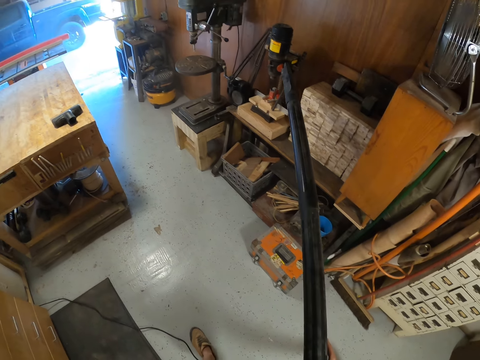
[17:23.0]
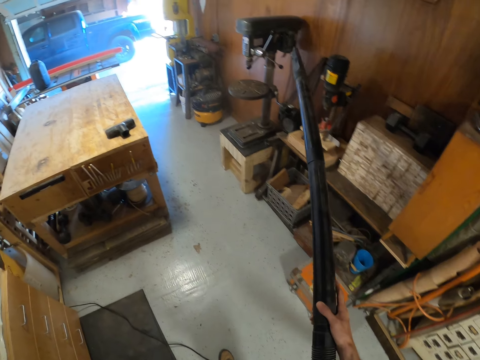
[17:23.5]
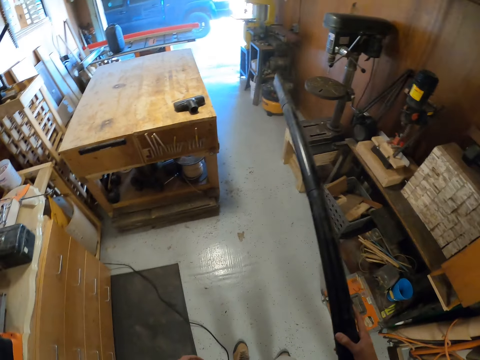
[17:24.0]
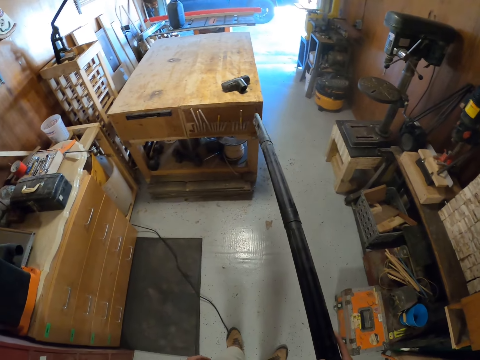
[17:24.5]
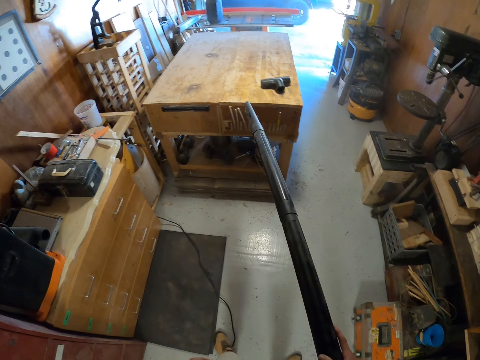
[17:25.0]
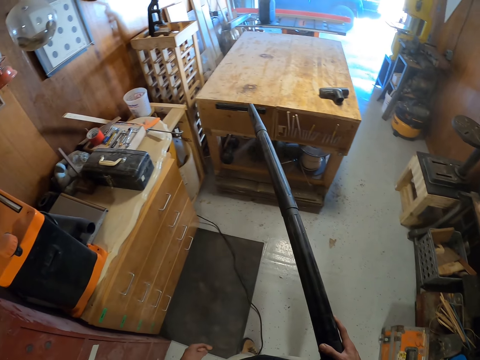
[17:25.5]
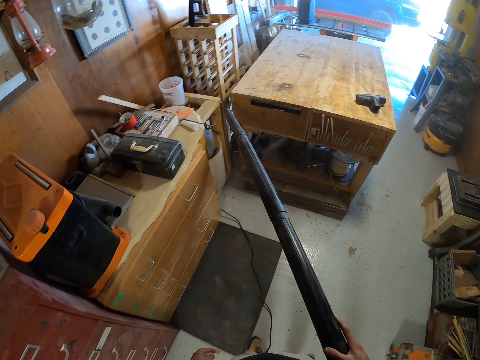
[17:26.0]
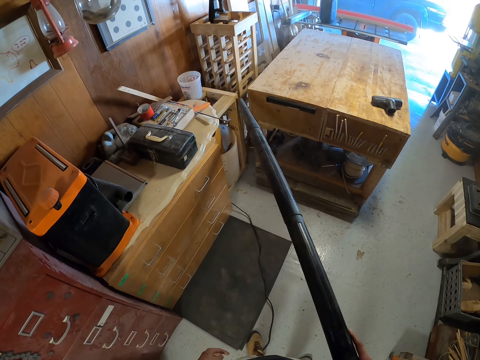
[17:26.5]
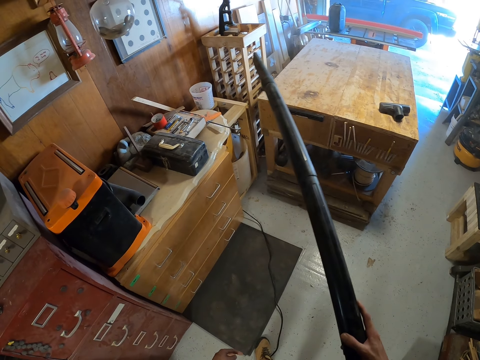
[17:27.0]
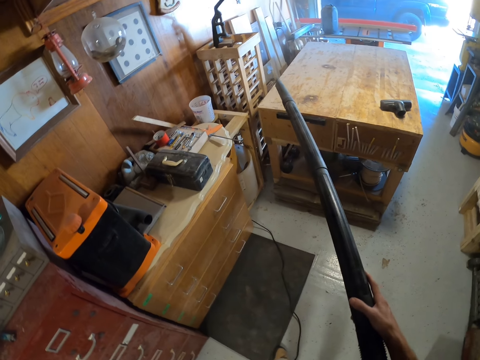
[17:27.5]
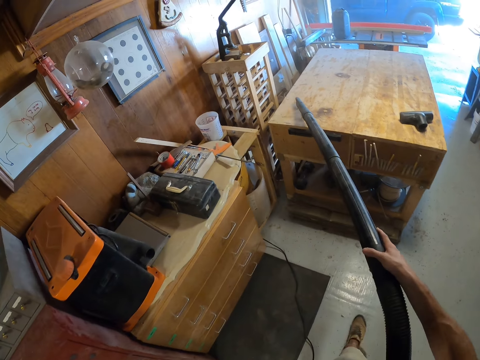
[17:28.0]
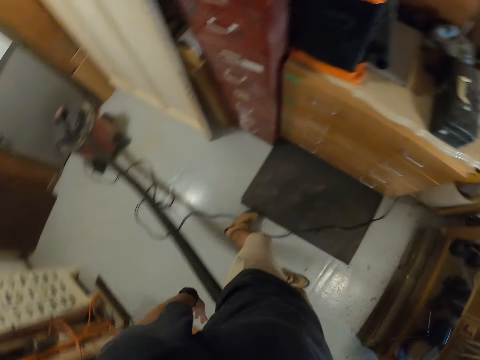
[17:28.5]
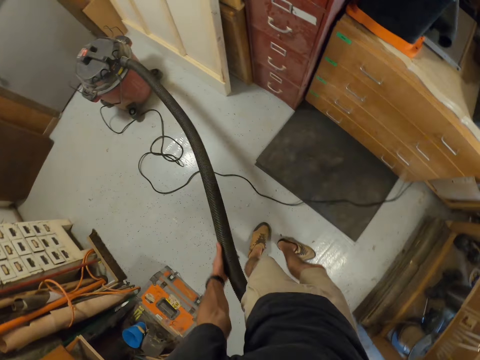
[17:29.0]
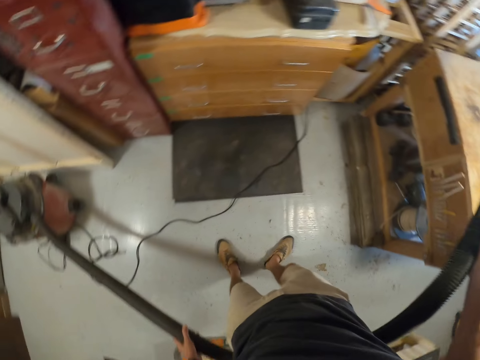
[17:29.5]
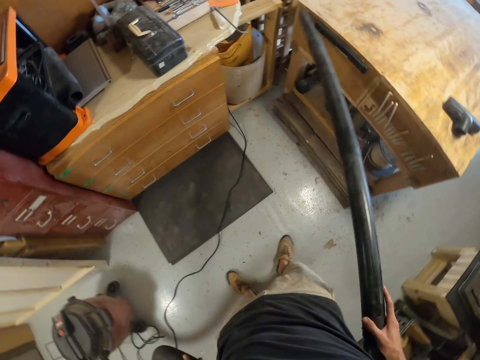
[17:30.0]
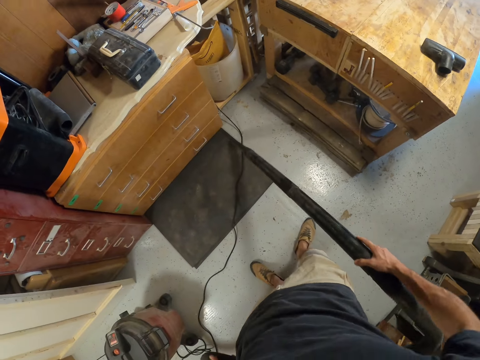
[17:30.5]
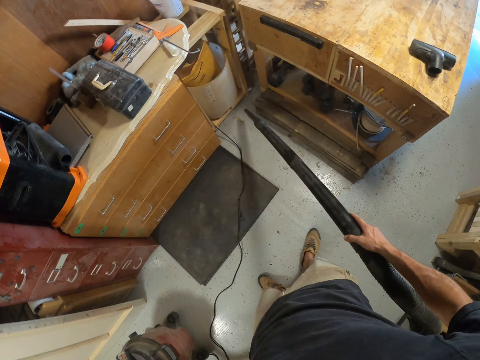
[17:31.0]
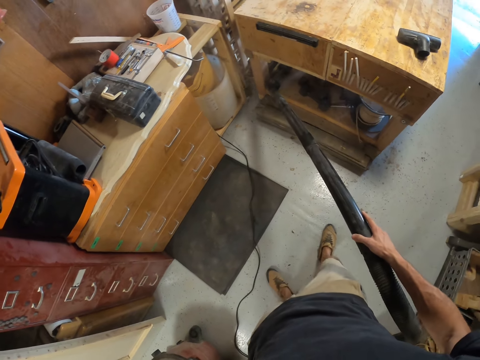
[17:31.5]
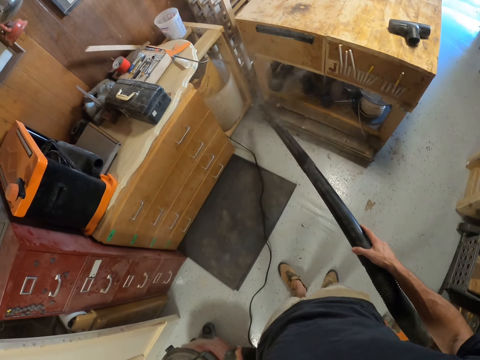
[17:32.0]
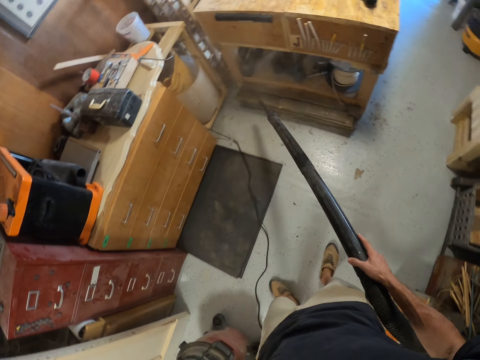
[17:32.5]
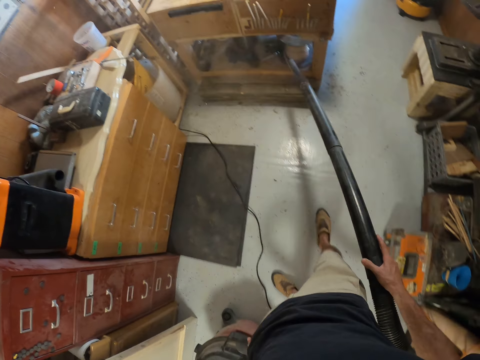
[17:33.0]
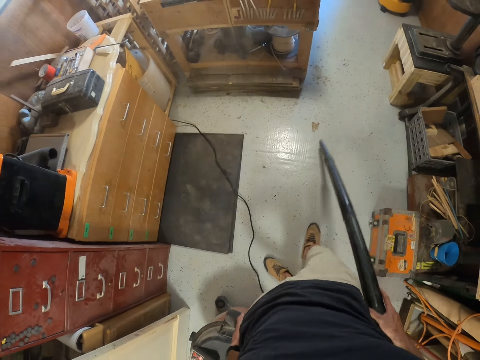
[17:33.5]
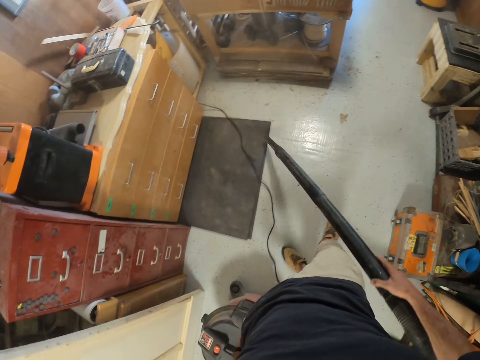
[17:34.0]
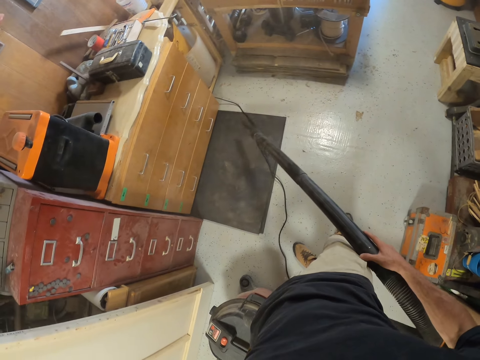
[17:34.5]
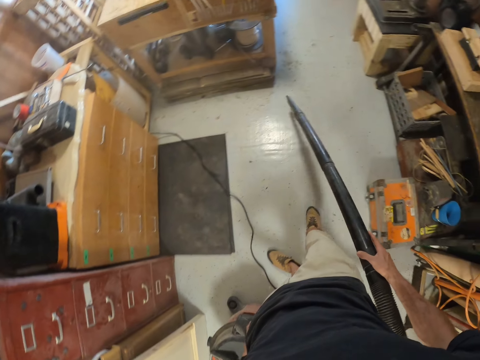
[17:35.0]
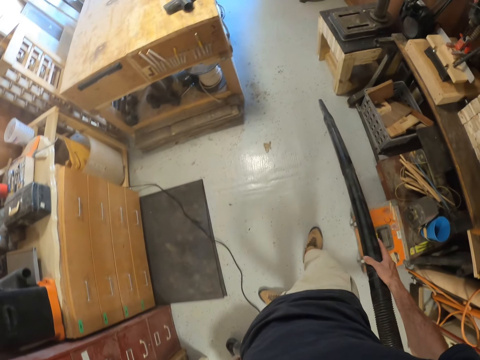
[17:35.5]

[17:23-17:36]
The camera wearer pulls the cleaner pipe on the floor. He adjusts the vacuum cleaner with his left hand. He cleans the workshop round with the cleaner. He blows the workshop with the vacuum cleaner pipe in his right hand.

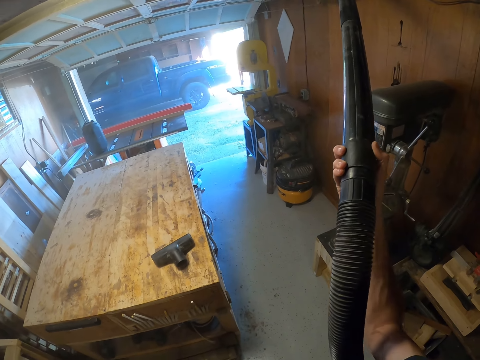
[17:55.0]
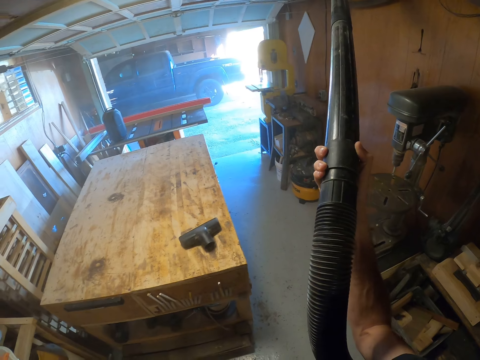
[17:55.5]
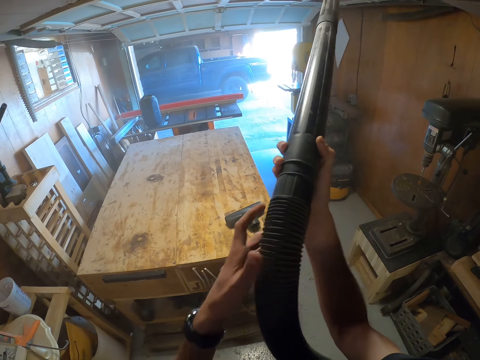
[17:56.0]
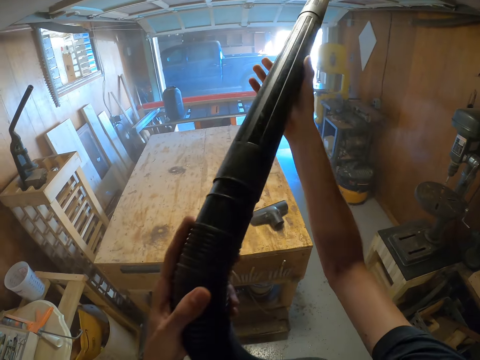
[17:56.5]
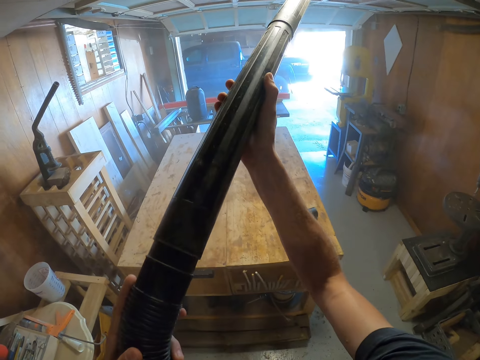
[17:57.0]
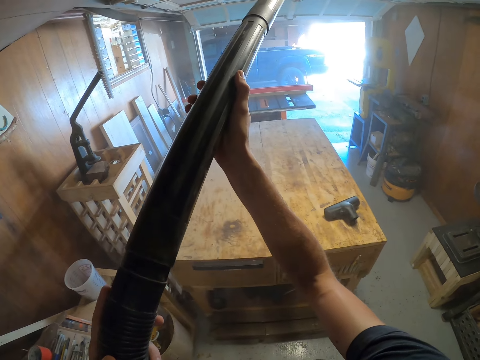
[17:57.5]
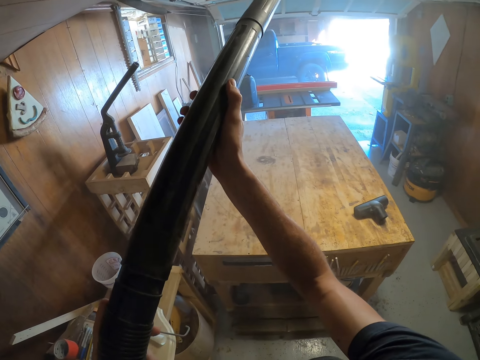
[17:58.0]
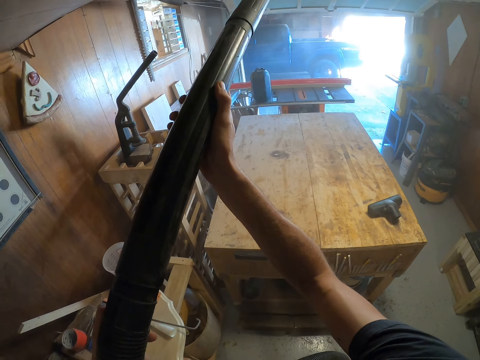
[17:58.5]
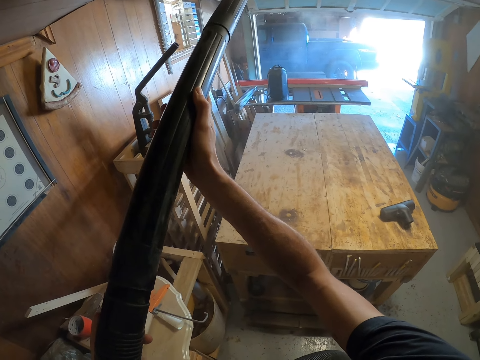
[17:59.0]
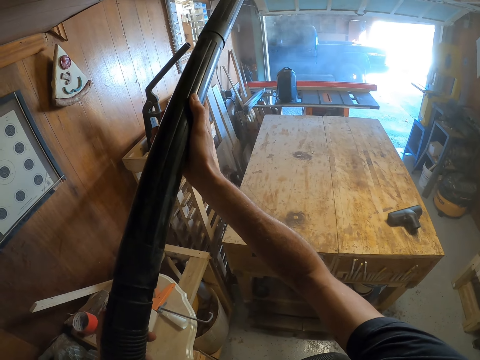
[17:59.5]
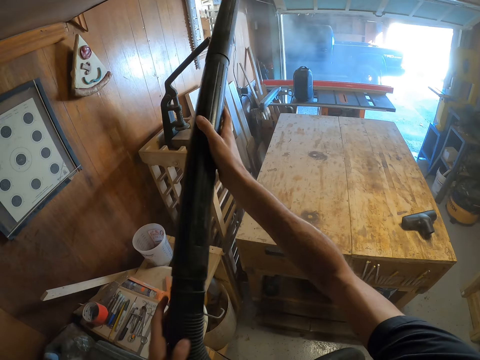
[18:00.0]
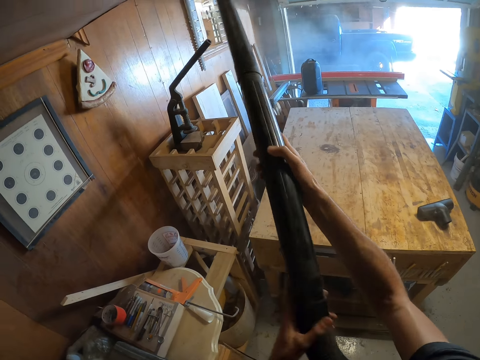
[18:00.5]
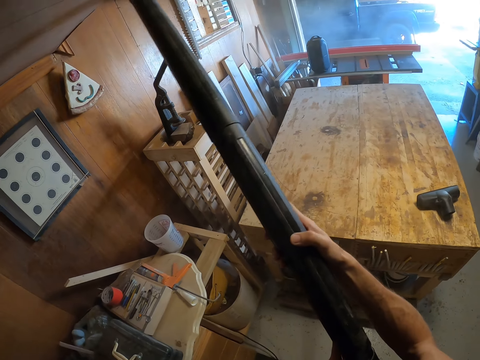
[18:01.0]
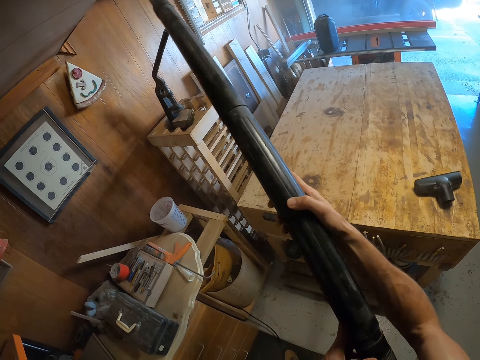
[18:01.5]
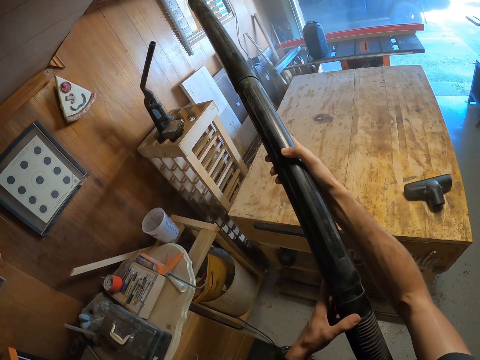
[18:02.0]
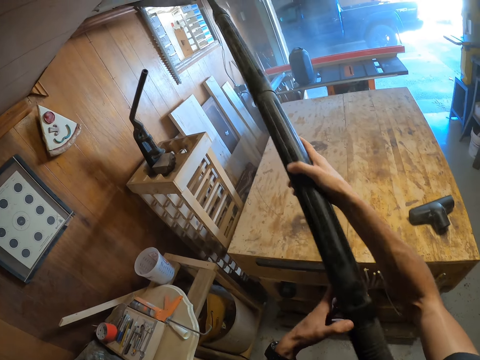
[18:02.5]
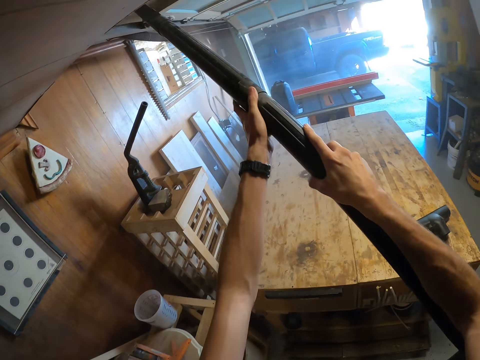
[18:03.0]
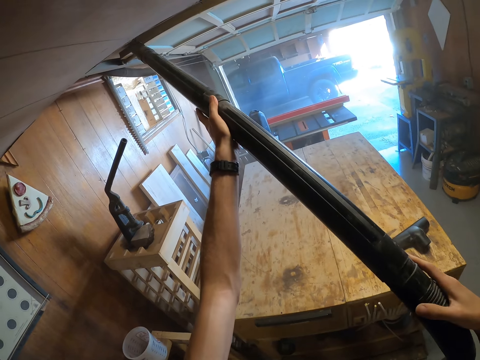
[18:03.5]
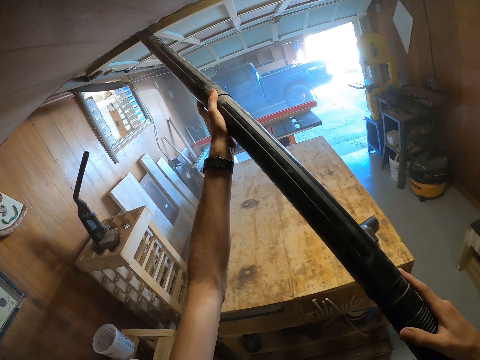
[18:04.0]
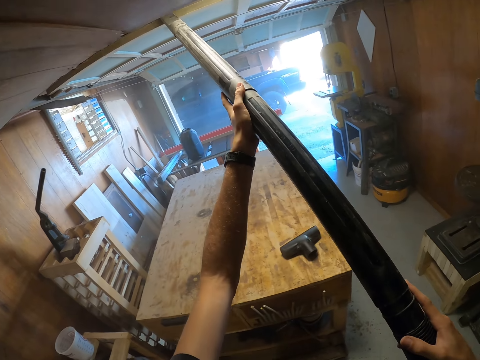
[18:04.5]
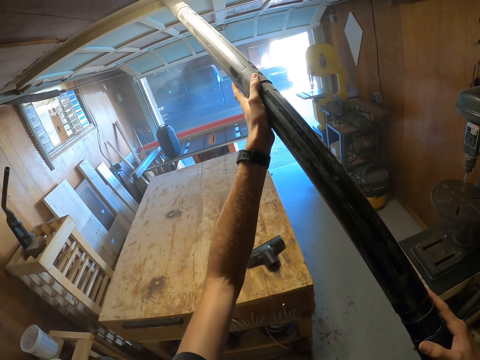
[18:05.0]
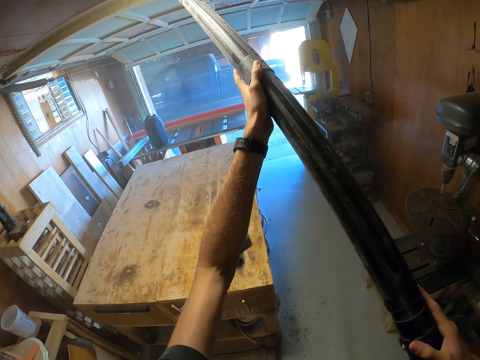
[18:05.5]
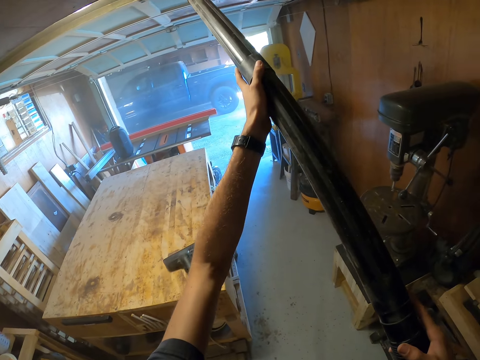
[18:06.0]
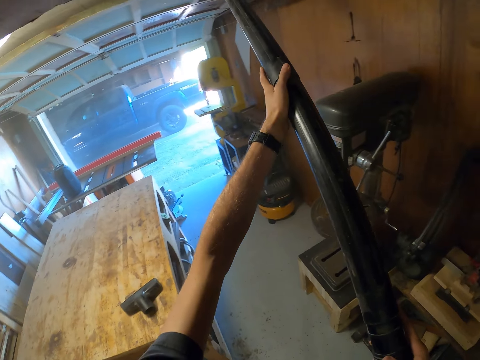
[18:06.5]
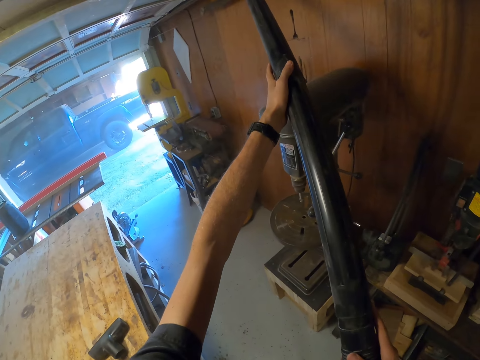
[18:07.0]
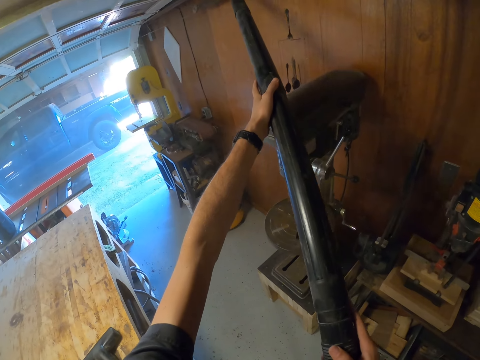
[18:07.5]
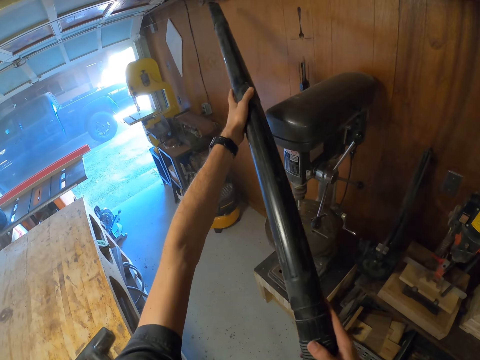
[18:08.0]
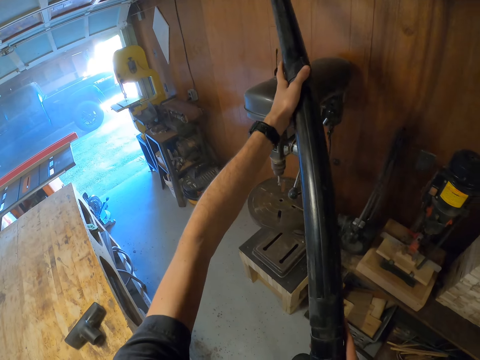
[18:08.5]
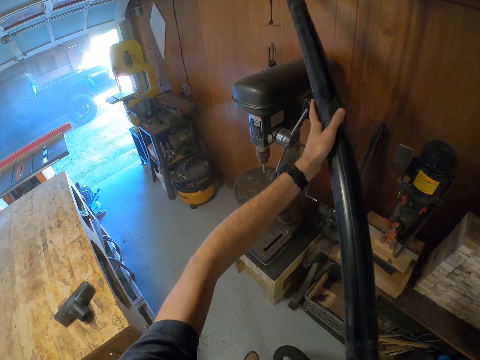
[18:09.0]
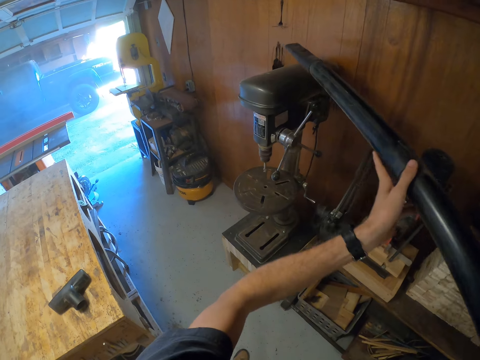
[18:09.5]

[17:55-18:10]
The camera wearer cleans the workshop round with the cleaner using both hands. He blows the workshop with the vacuum cleaner pipe in his hands.
